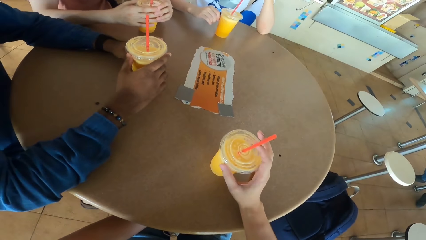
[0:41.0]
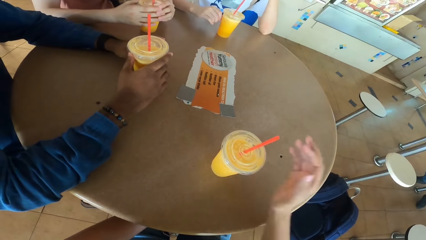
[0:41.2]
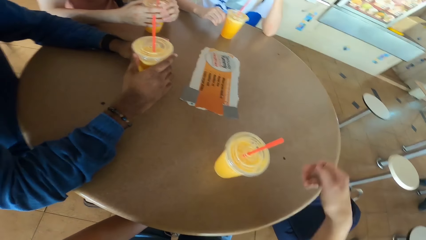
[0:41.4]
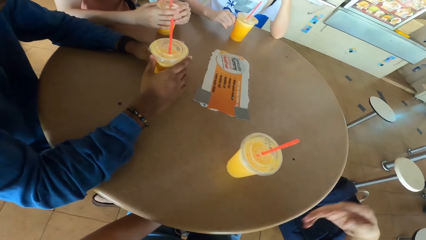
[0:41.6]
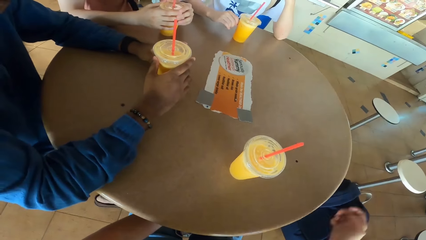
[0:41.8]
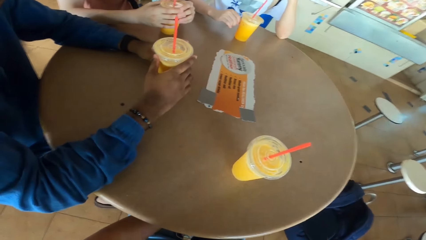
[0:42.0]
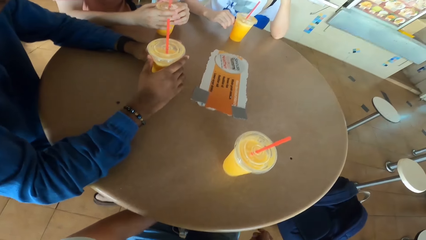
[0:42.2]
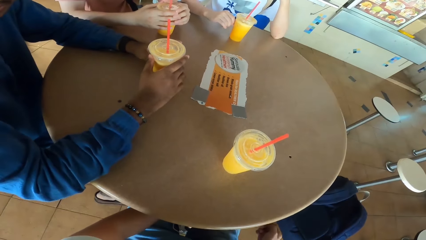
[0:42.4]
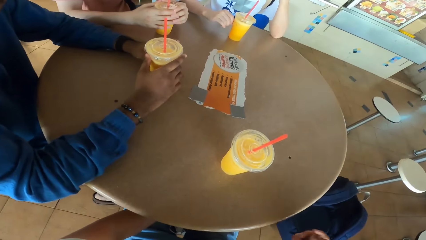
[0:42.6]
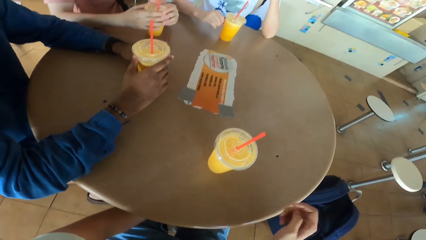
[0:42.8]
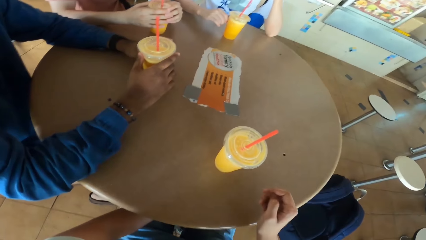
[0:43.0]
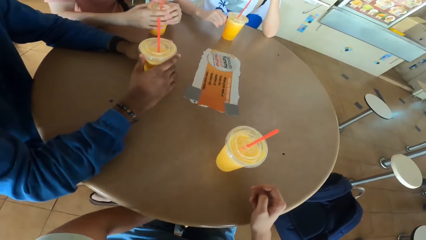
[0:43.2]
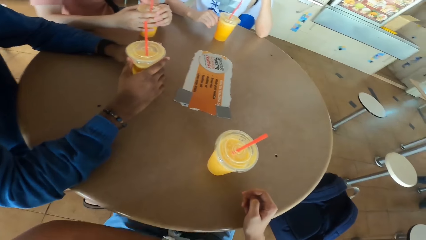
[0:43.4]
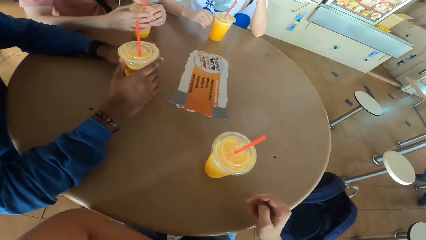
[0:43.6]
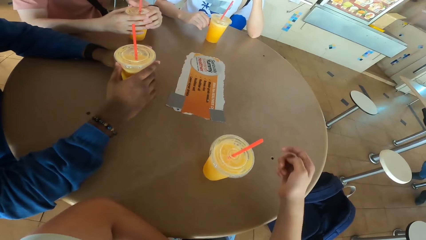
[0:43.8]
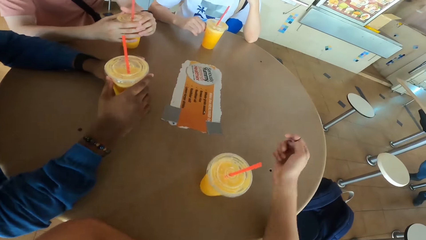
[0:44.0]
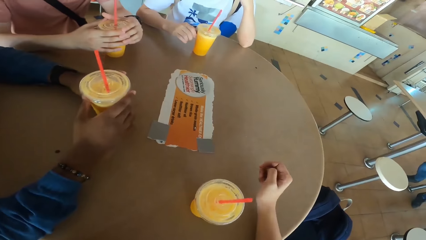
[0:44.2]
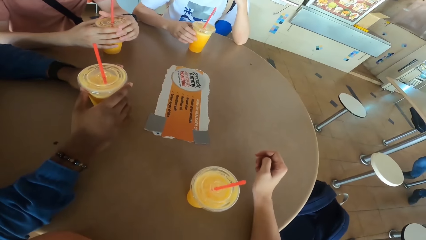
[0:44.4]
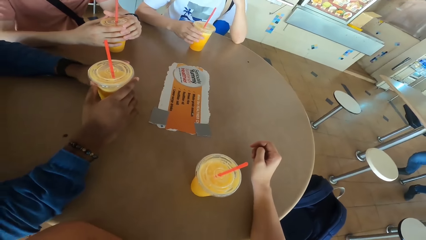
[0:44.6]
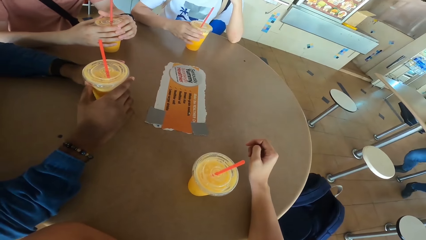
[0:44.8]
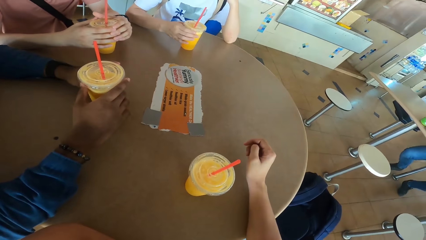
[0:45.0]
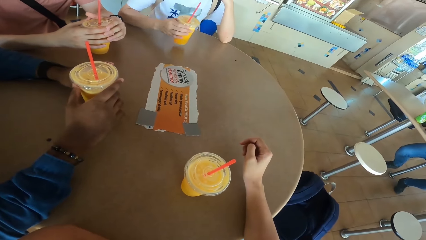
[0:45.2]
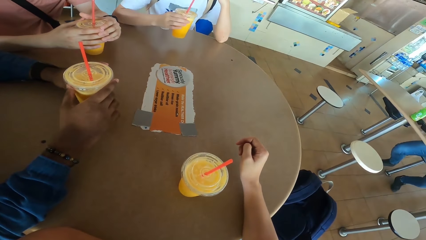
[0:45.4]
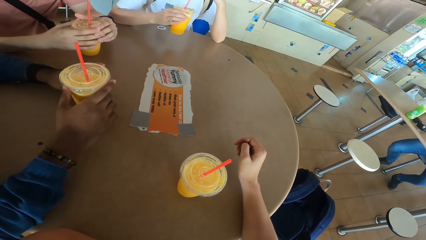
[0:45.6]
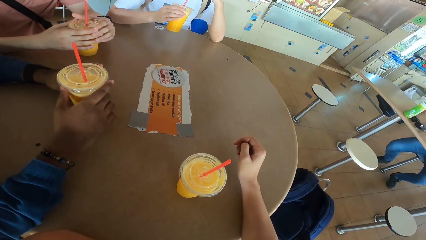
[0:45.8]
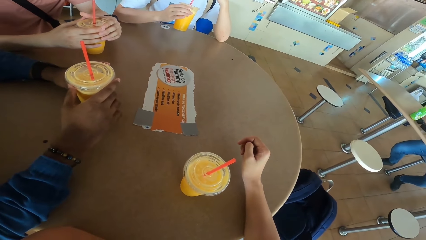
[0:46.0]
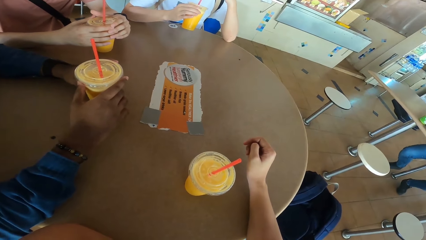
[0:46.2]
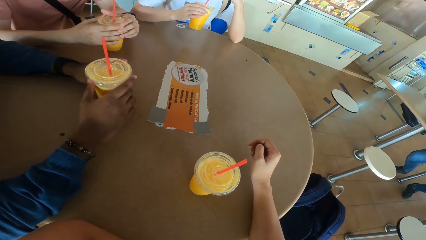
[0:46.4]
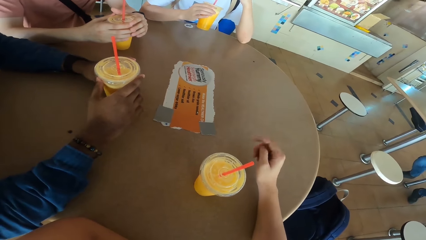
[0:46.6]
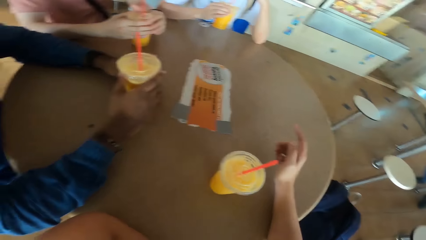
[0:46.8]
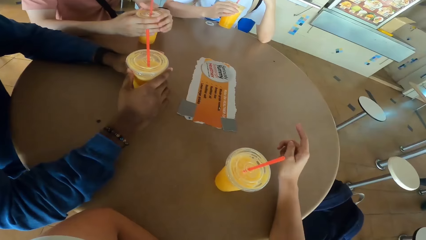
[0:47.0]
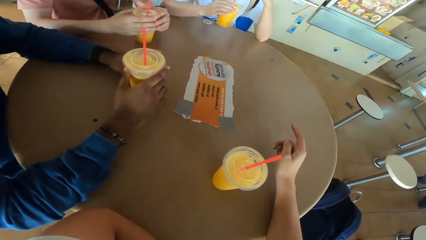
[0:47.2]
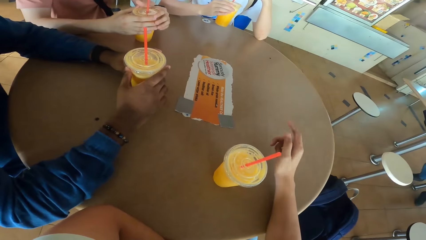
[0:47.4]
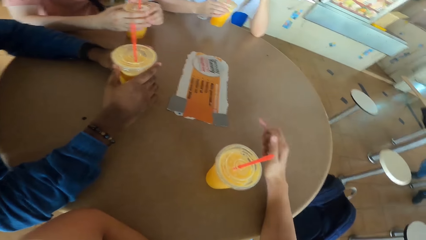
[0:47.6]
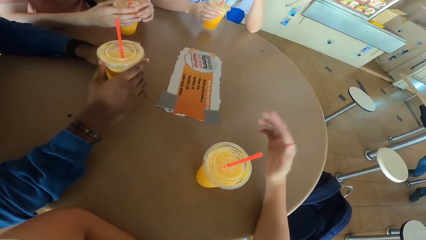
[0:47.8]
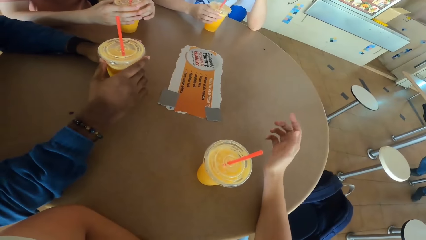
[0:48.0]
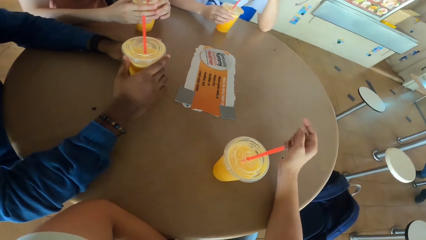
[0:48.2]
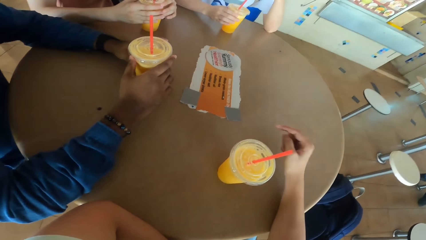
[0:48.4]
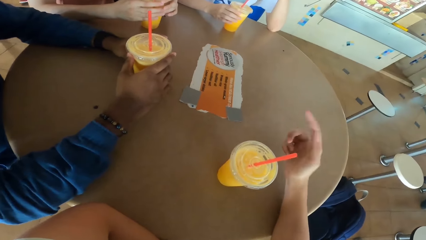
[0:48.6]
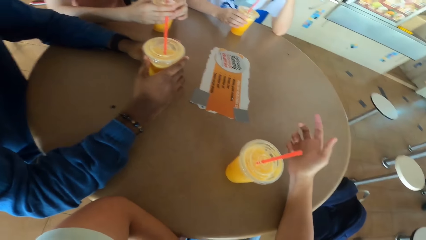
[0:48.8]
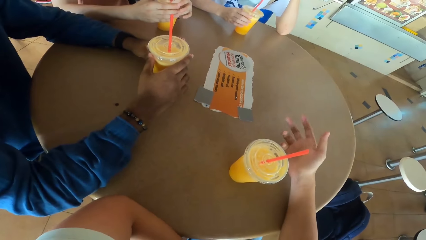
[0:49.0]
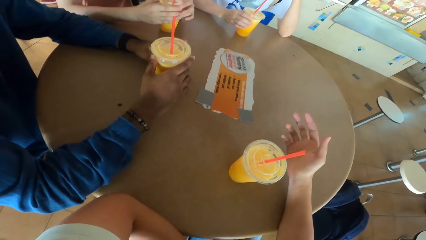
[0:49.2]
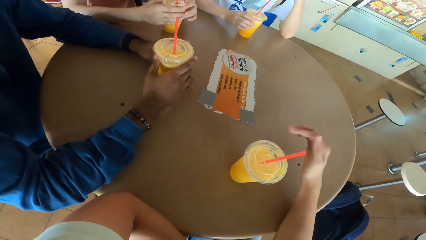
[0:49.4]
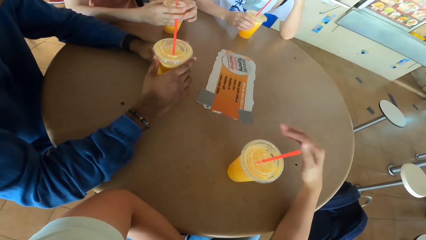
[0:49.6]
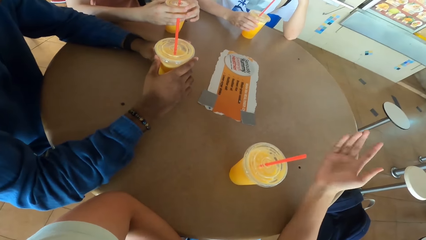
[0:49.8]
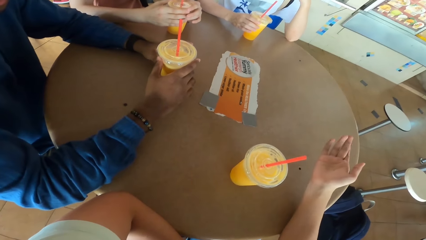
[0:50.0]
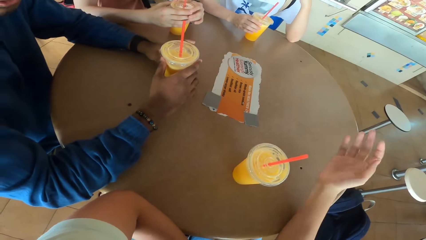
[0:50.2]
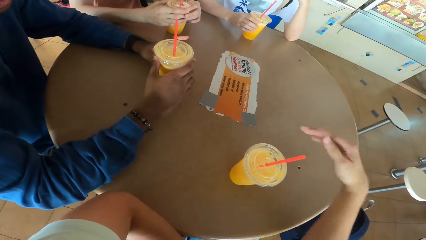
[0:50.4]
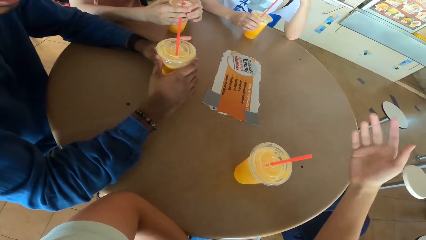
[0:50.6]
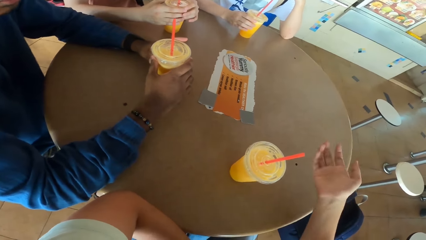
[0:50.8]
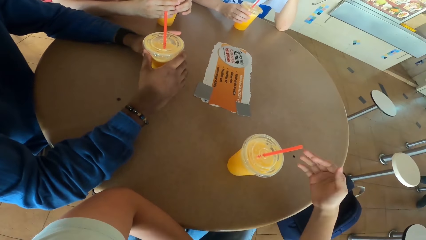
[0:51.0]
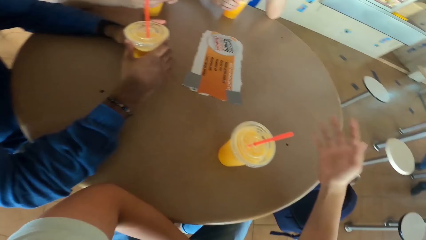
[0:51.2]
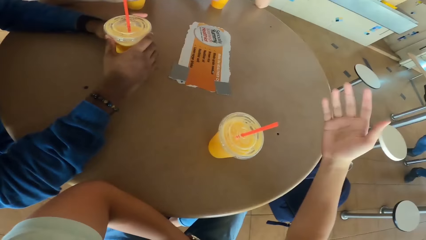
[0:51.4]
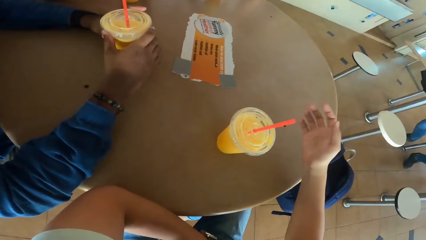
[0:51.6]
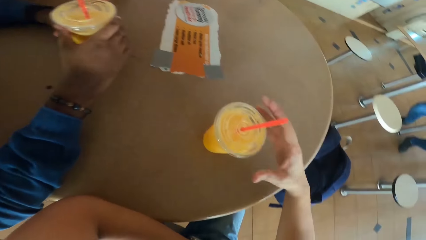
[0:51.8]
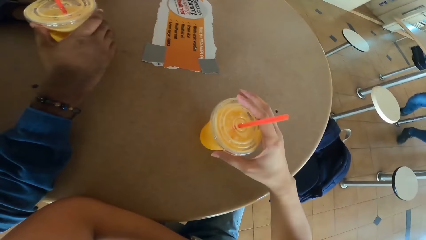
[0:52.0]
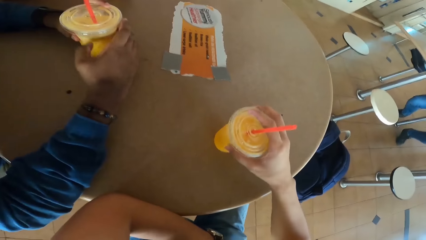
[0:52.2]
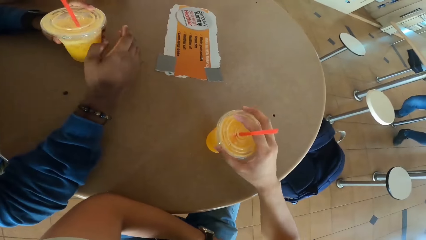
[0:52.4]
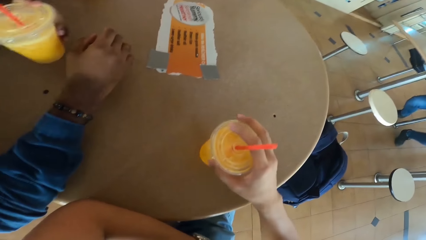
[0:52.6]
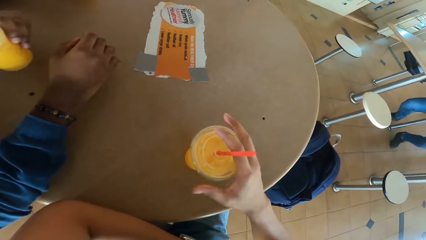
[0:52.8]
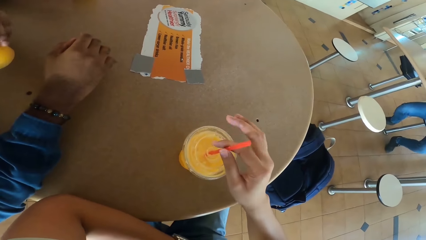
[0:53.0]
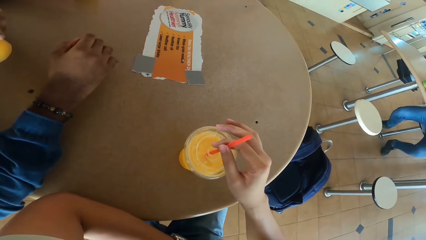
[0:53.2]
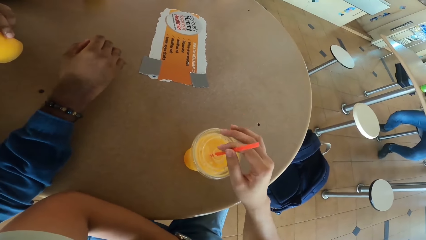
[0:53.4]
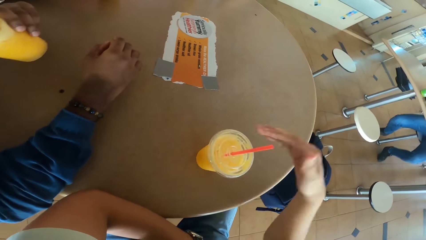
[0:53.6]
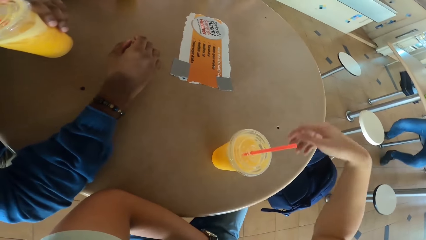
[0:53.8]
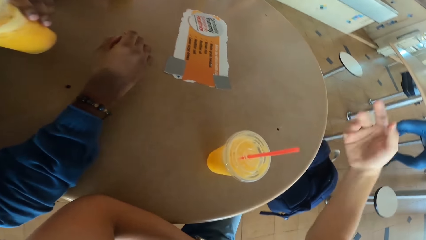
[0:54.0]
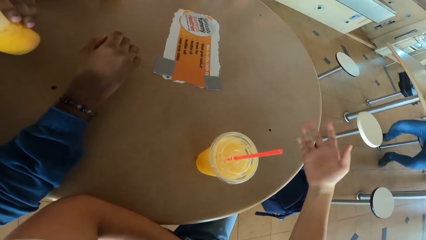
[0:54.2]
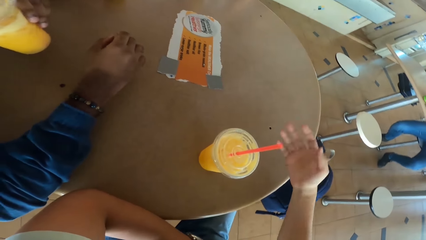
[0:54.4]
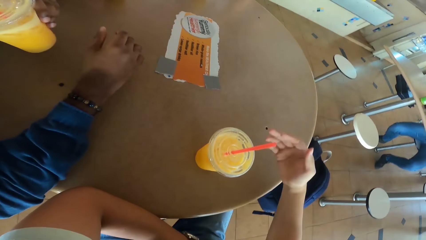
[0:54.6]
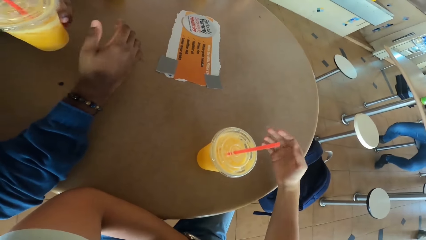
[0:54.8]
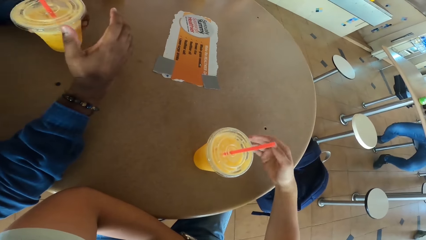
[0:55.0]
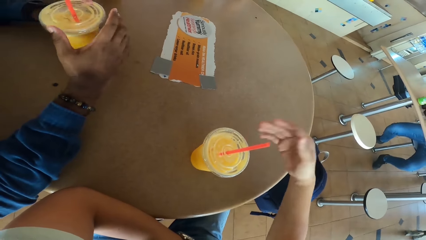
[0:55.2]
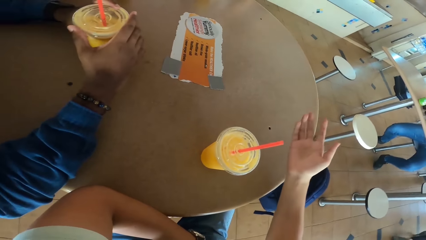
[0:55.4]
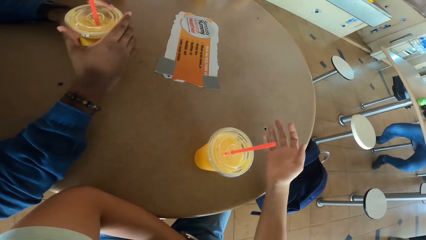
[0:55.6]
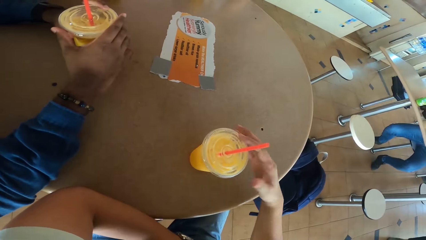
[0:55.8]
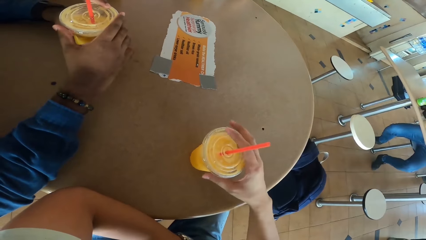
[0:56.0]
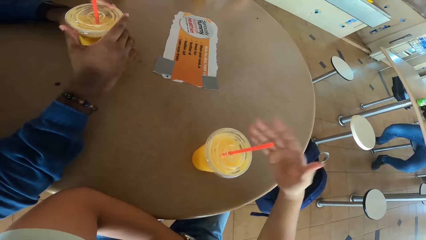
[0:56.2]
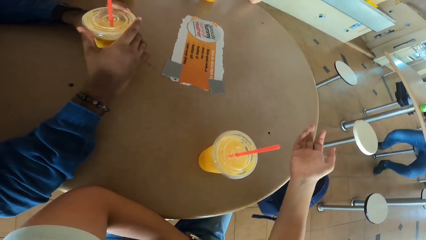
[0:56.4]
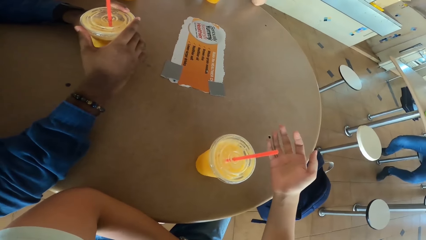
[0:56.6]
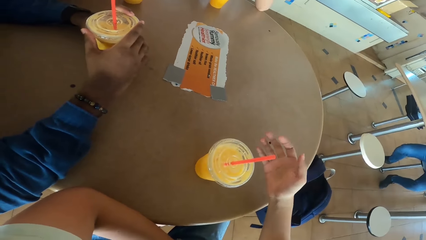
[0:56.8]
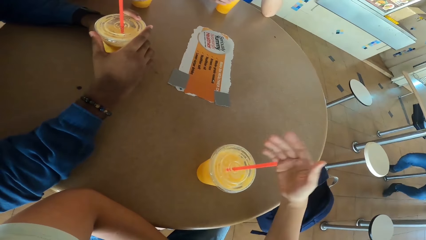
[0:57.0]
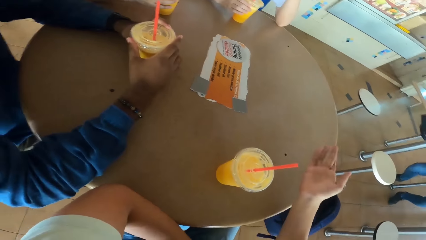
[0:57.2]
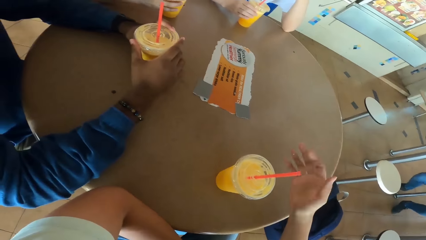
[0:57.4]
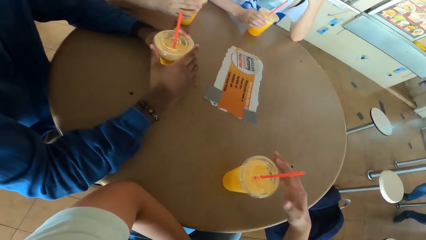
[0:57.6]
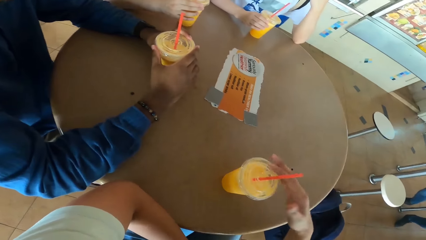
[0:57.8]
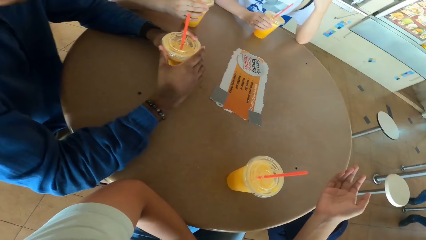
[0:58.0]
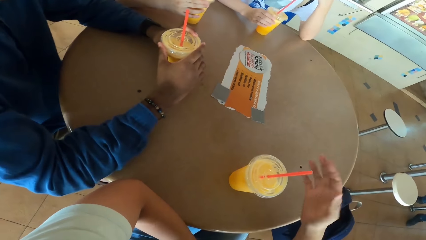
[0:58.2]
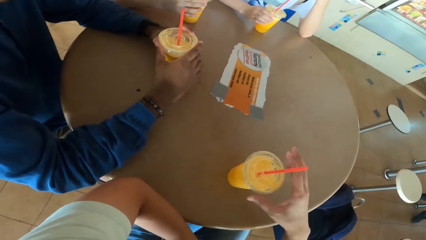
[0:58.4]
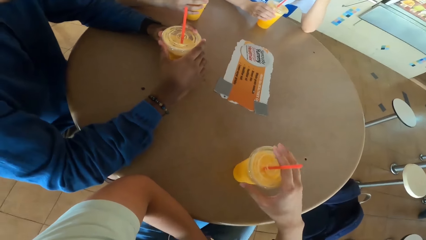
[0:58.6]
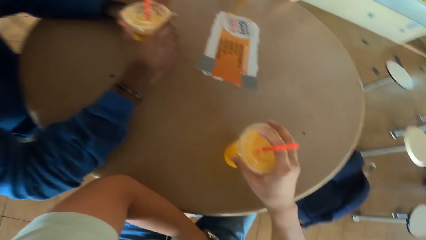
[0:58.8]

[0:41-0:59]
The camera wearer gestures with his hand. He puts his hand on the table. A man picks up a juice can or tumbler from the table and sips juice from the can. The camera wearer converses with the rest. The man places the juice can on the table. Another man responds to the camera wearer. The first man lifts the tumbler. The other man picks up a juice can from the table and sips juice from the can. The camera wearer holds the straw. The other man places the juice can on the table. The camera wearer converses with the rest.
